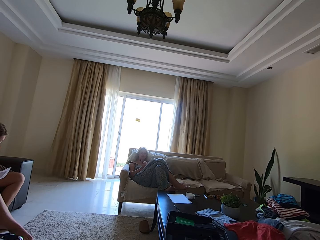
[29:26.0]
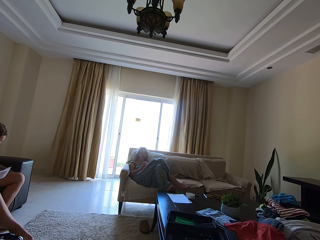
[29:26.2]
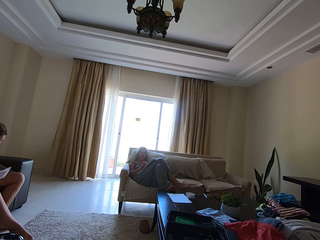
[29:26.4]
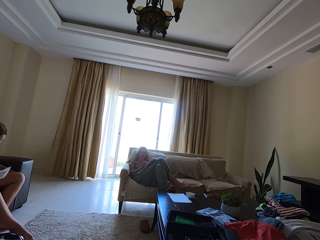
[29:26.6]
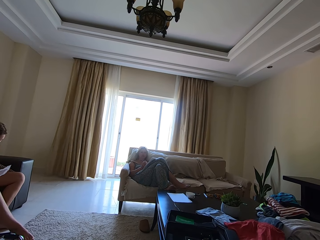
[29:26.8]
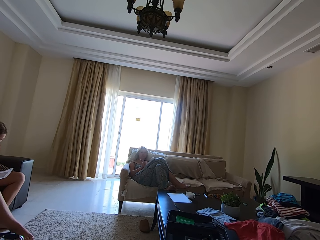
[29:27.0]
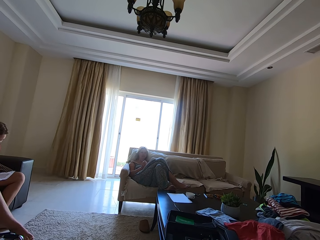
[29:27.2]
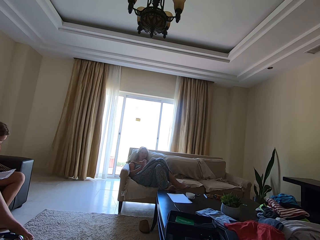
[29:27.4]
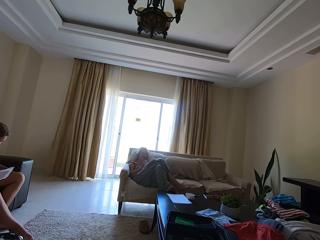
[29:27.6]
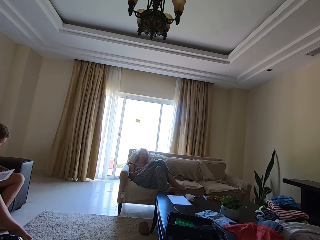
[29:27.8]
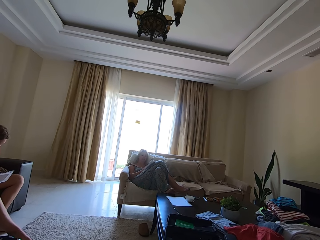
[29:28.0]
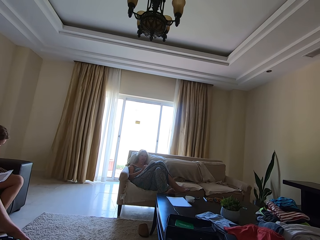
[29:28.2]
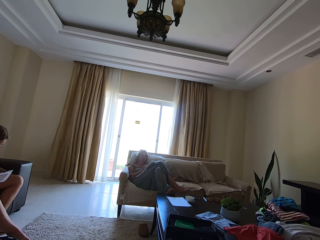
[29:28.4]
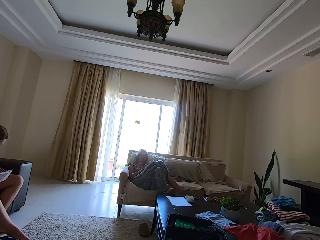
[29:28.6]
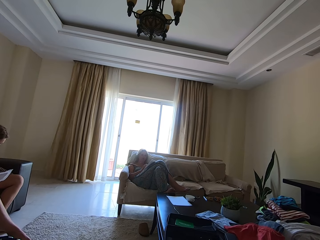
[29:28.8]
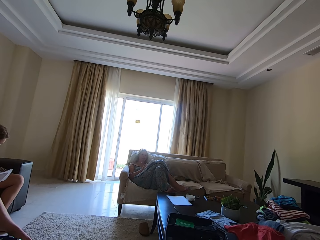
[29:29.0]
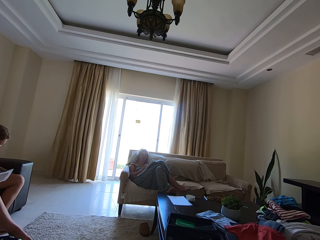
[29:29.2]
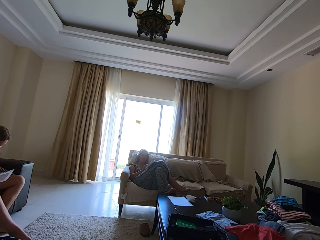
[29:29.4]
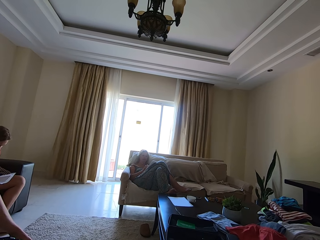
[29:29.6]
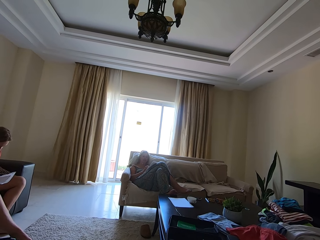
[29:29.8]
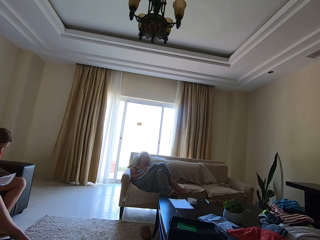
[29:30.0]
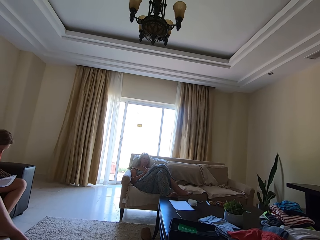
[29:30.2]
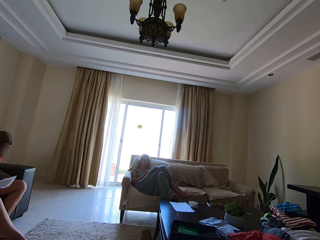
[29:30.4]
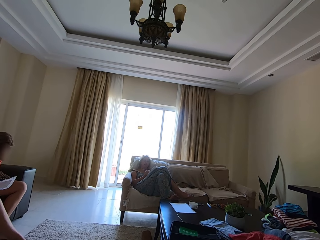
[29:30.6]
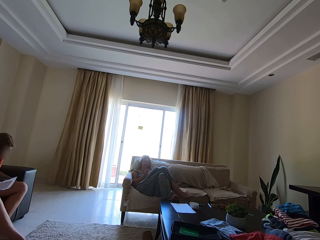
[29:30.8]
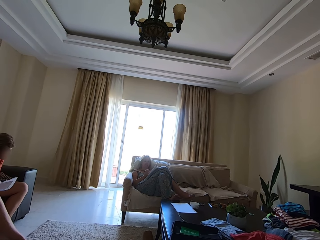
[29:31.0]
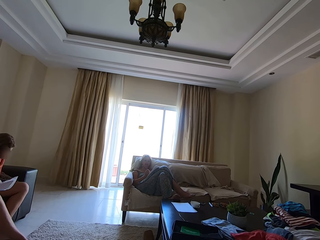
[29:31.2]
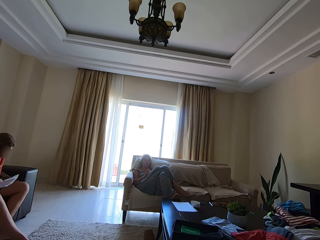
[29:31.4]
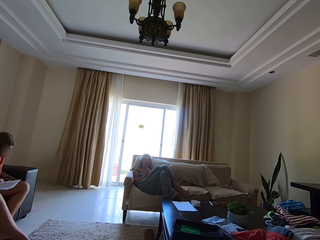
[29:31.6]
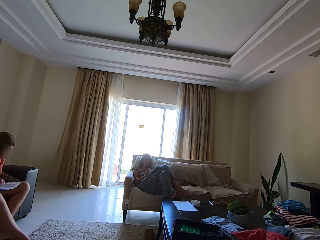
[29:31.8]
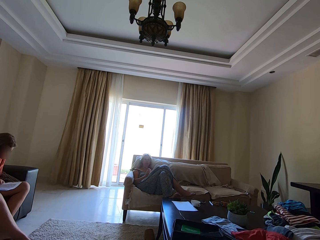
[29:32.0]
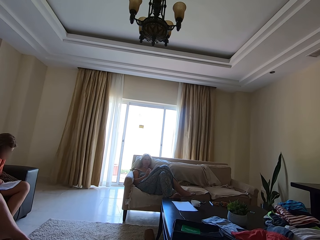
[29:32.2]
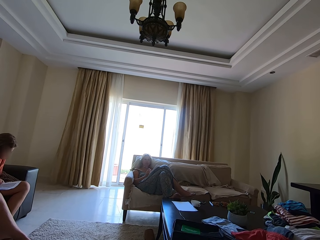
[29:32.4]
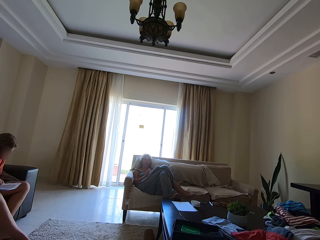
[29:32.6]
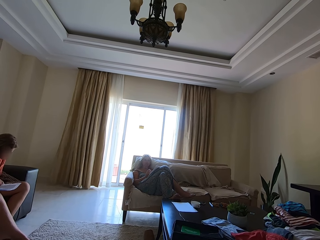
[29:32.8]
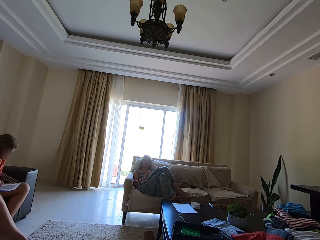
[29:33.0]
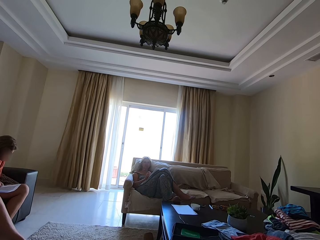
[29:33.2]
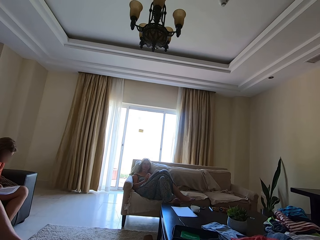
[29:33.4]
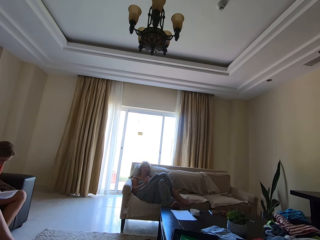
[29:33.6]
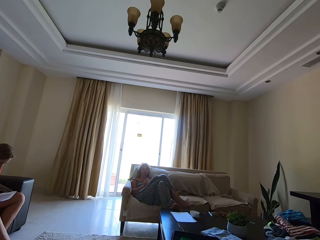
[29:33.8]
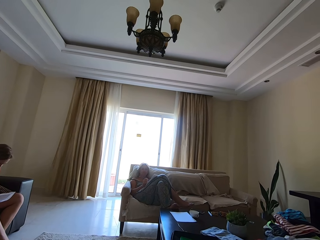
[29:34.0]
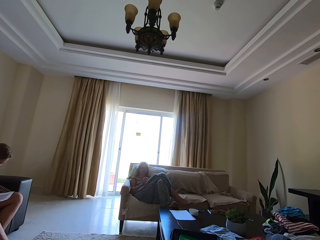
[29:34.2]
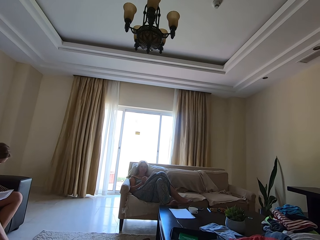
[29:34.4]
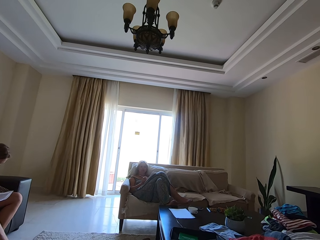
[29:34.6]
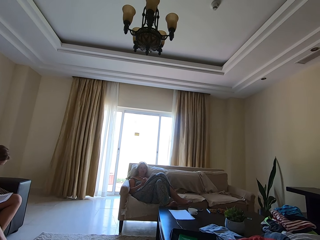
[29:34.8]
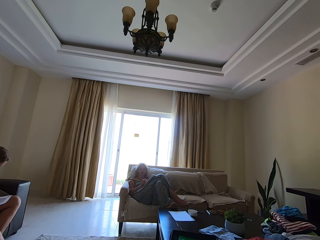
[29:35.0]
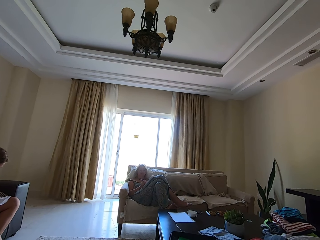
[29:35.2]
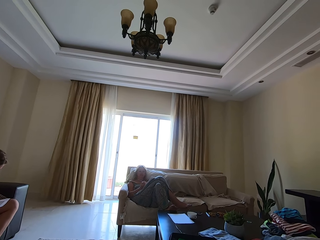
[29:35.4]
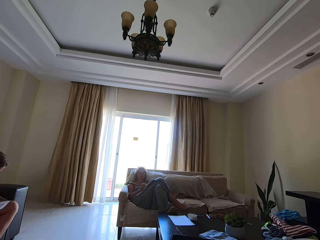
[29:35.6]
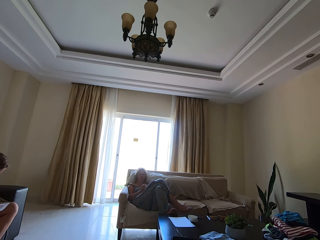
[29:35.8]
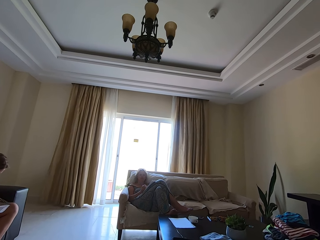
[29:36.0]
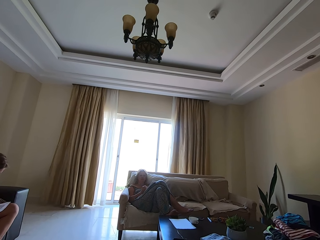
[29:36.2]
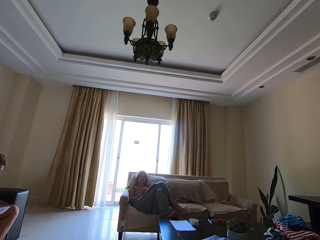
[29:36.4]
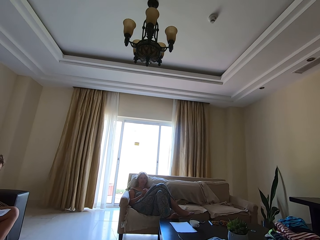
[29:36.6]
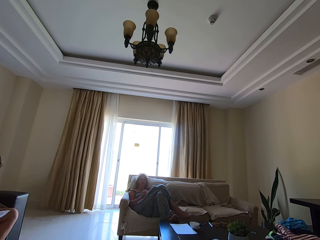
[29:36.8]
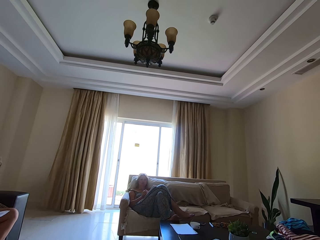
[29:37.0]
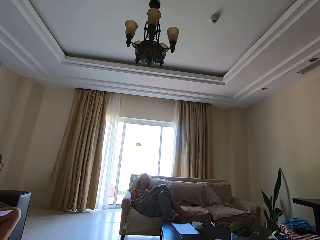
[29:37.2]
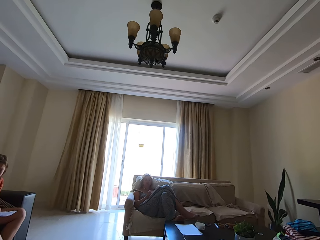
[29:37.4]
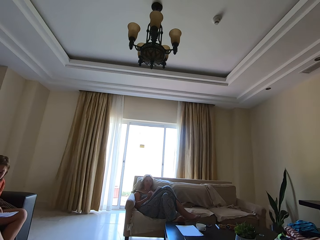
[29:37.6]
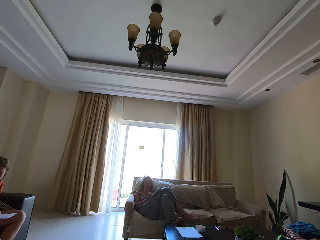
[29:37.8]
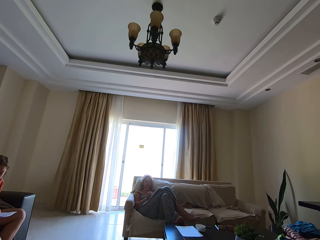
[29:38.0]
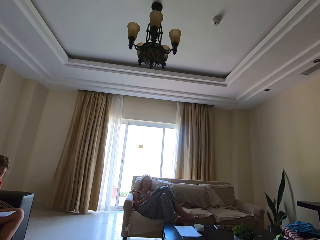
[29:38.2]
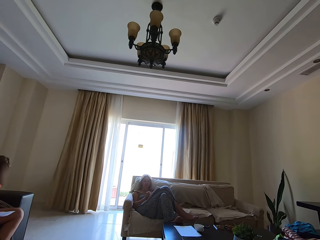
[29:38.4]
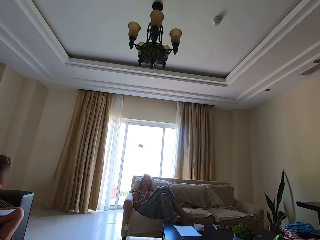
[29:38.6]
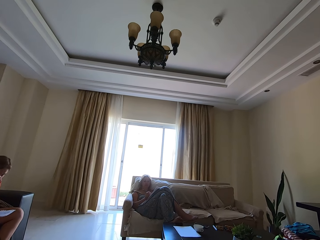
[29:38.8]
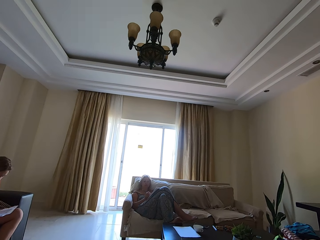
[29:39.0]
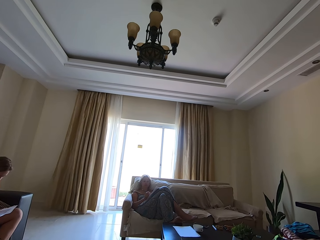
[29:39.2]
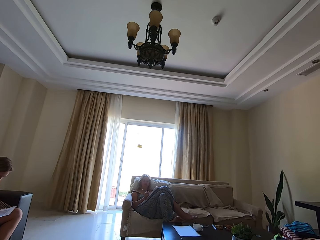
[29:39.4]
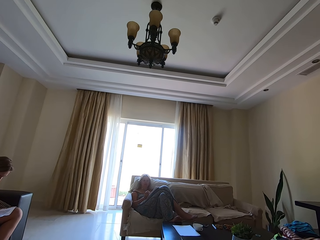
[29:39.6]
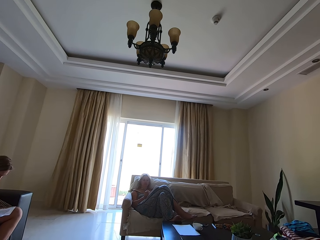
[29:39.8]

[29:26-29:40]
A person writes down on the book with a pen. A woman writes down on the book with a pen. The camera wearer talks. They spell a word.

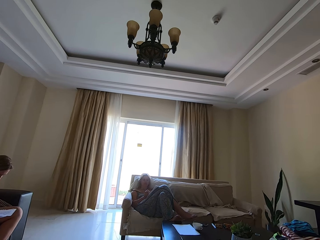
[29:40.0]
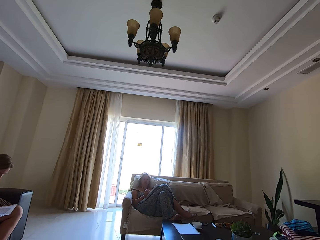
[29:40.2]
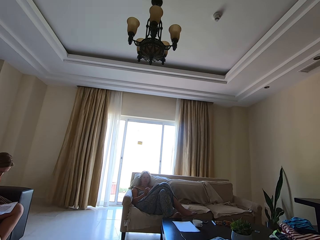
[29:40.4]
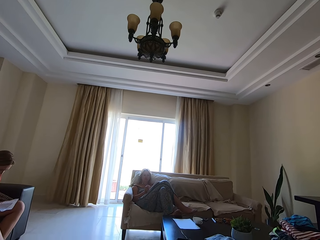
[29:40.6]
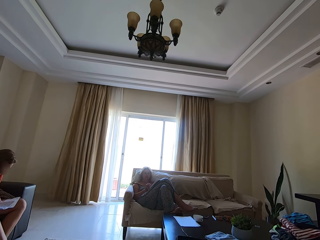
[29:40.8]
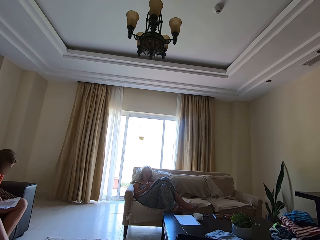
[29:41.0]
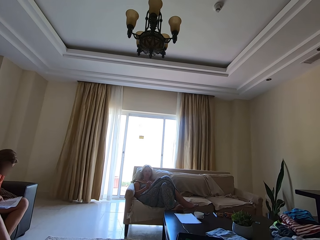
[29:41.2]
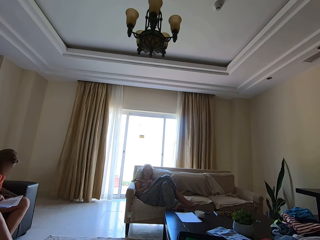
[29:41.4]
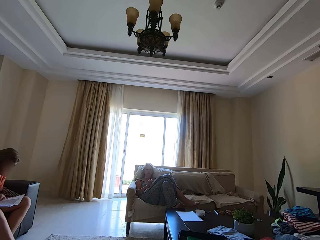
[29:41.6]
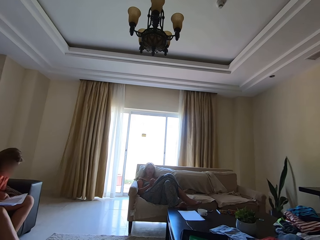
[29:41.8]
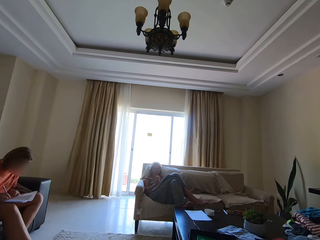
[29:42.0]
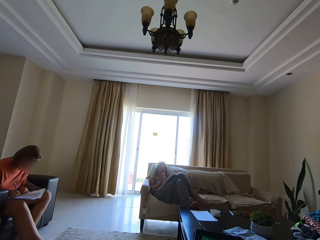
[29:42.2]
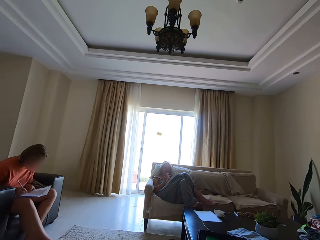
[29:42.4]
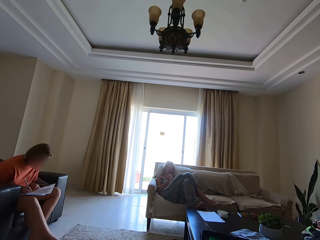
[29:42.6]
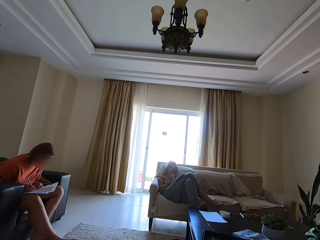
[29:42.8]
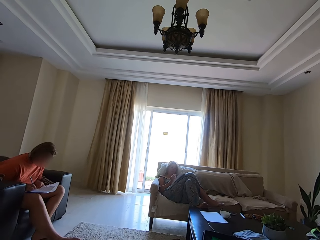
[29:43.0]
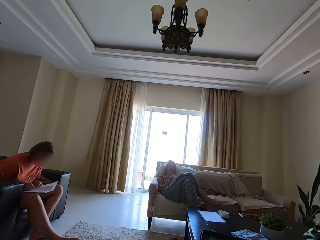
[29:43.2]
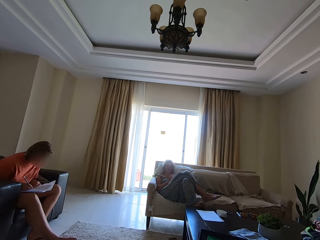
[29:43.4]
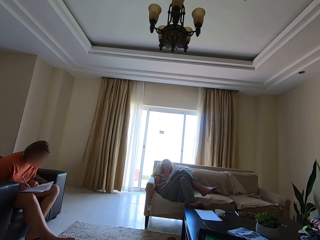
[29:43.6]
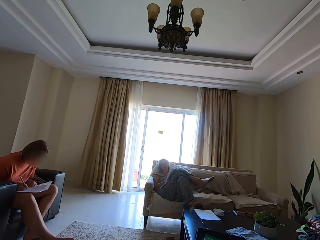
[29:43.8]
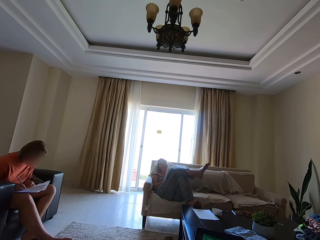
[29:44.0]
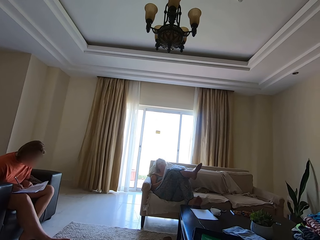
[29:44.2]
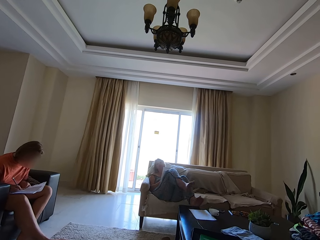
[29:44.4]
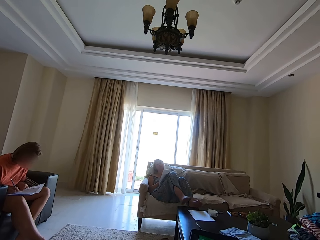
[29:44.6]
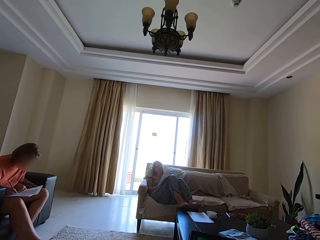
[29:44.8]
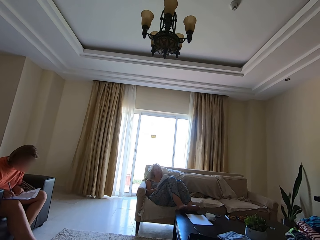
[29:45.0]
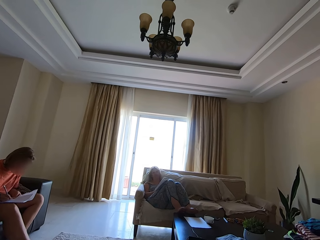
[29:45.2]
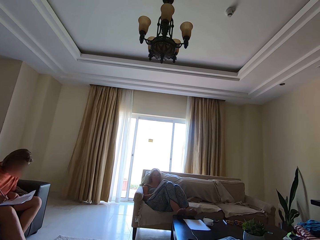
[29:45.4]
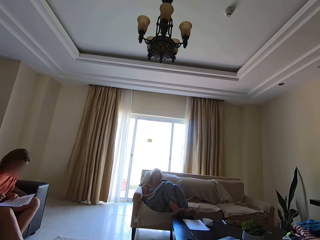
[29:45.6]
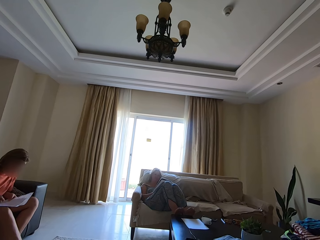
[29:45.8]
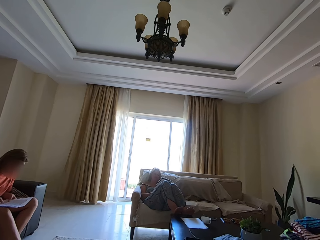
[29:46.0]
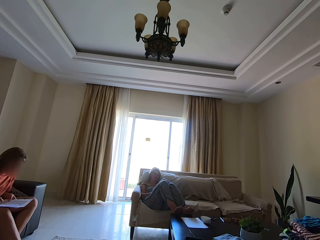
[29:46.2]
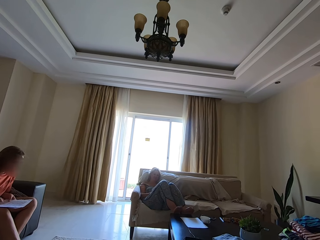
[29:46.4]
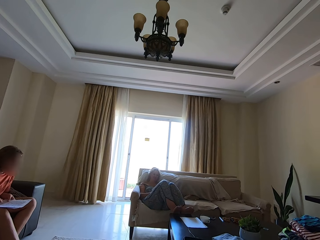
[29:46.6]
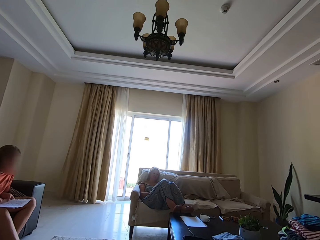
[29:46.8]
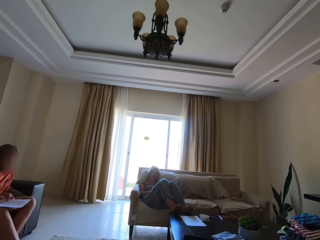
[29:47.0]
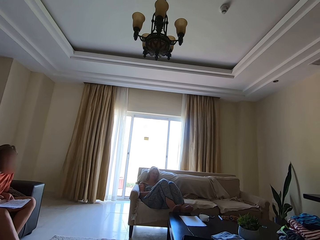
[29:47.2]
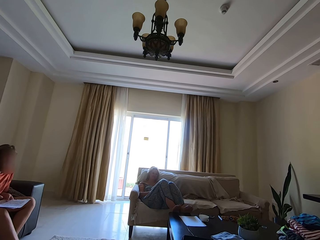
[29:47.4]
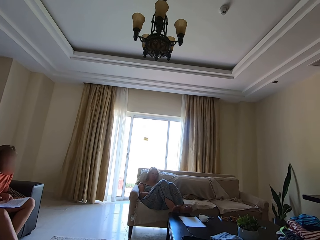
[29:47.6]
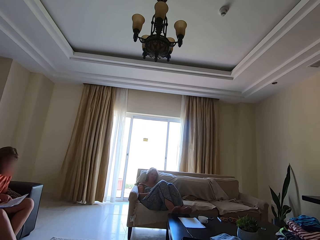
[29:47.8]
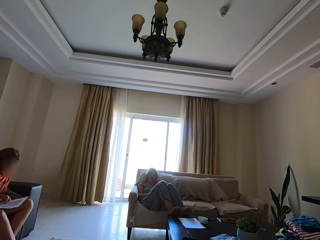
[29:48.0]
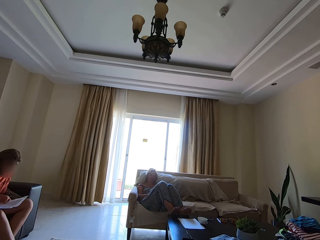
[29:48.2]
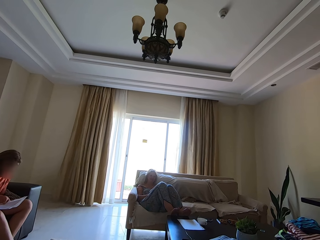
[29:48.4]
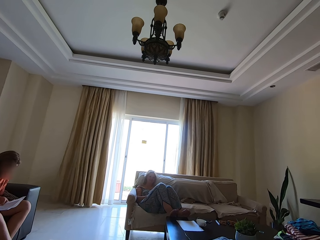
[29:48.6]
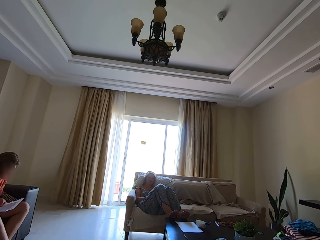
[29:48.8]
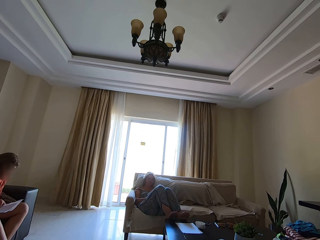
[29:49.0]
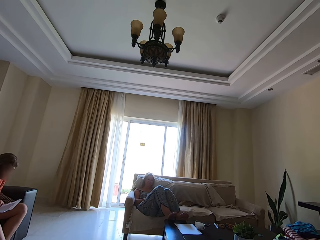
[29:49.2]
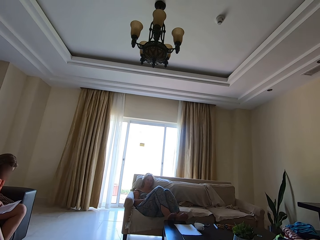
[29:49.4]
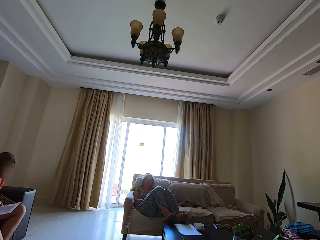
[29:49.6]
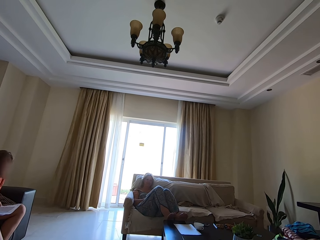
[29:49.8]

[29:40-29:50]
A person writes down on the book with a pen. A woman writes down on the book with a pen. The person talks. The camera wearer talks. They spell a word.
